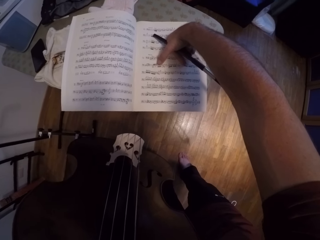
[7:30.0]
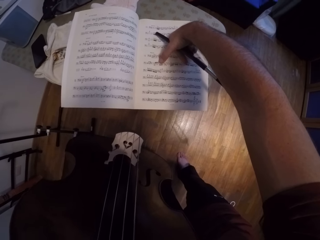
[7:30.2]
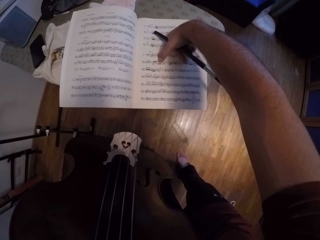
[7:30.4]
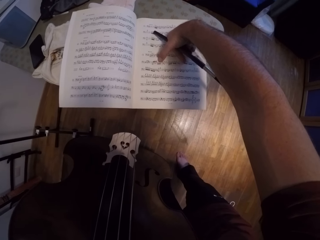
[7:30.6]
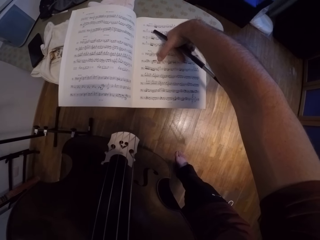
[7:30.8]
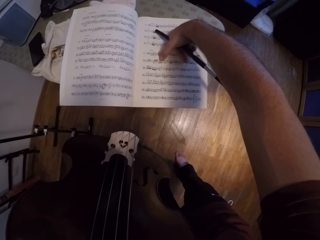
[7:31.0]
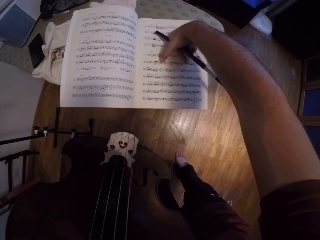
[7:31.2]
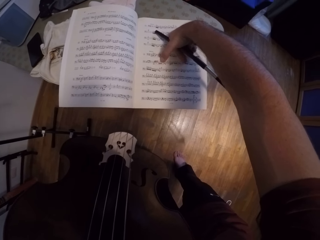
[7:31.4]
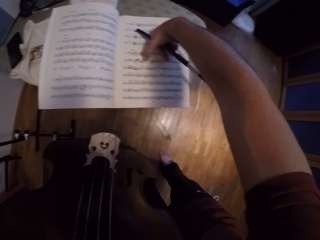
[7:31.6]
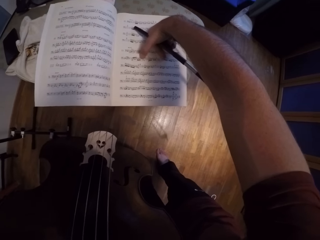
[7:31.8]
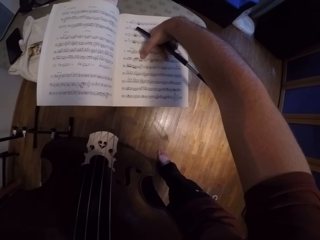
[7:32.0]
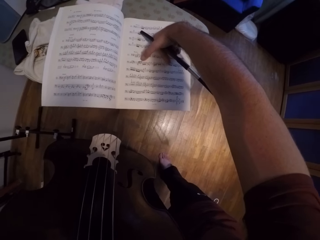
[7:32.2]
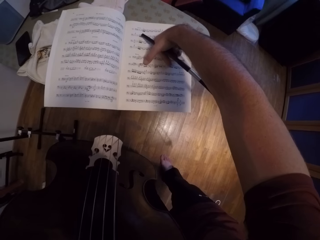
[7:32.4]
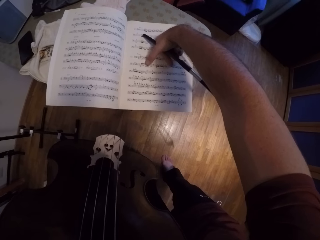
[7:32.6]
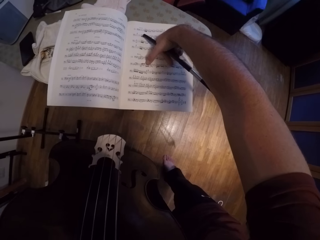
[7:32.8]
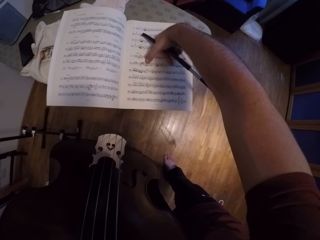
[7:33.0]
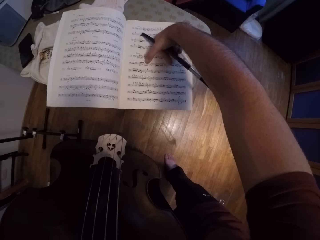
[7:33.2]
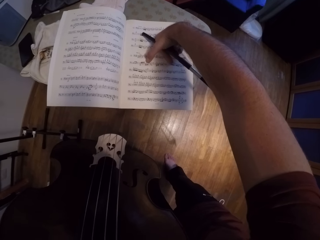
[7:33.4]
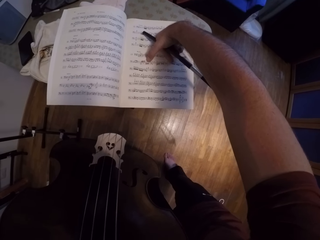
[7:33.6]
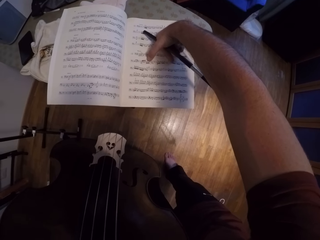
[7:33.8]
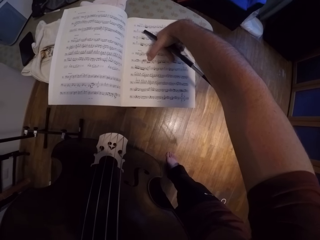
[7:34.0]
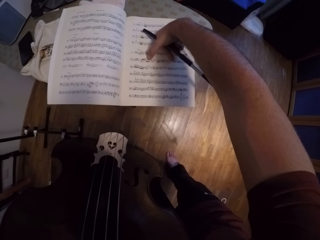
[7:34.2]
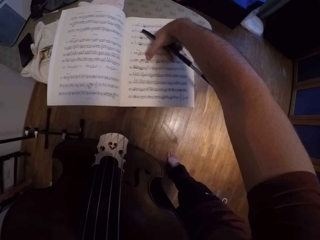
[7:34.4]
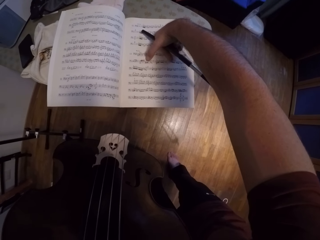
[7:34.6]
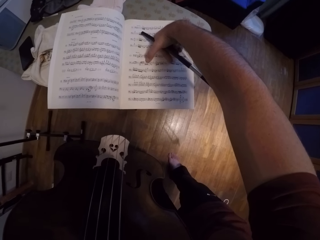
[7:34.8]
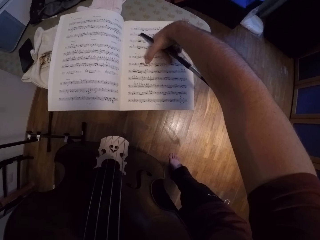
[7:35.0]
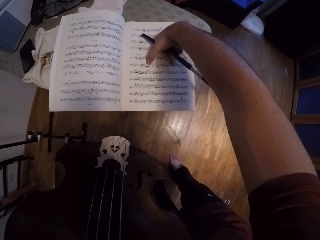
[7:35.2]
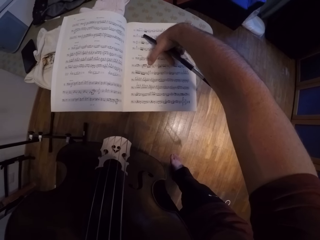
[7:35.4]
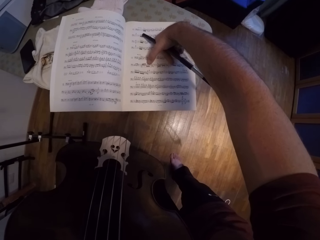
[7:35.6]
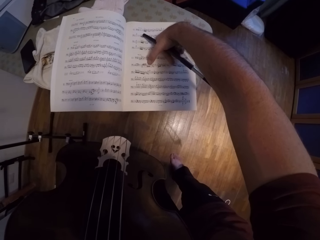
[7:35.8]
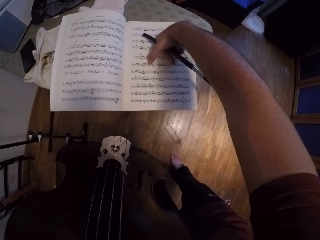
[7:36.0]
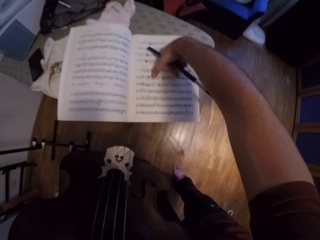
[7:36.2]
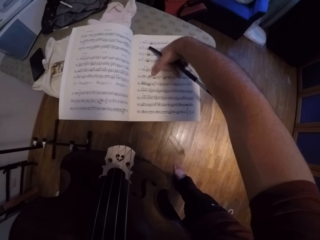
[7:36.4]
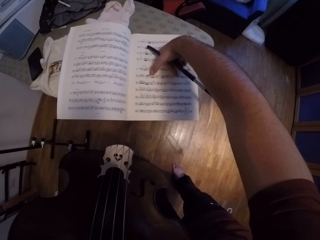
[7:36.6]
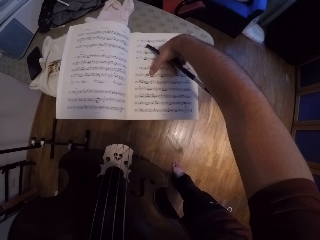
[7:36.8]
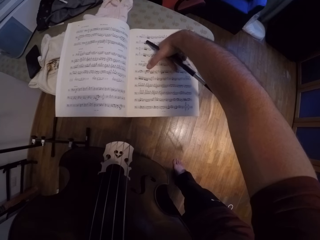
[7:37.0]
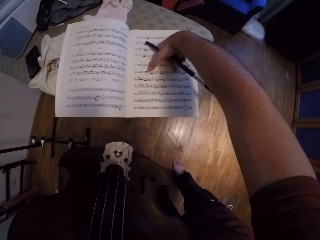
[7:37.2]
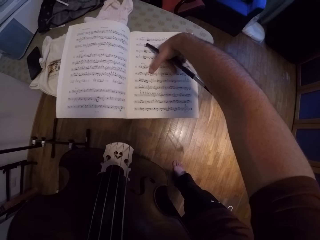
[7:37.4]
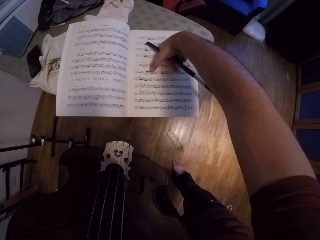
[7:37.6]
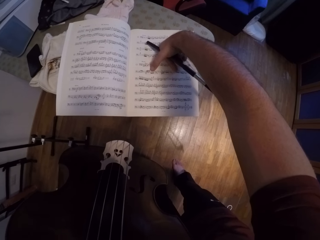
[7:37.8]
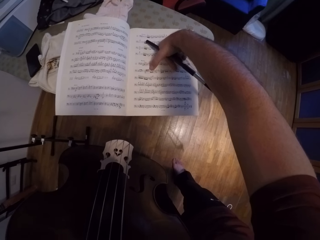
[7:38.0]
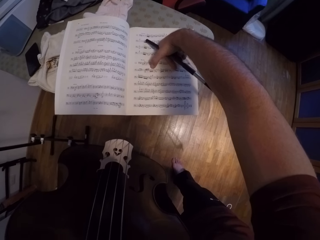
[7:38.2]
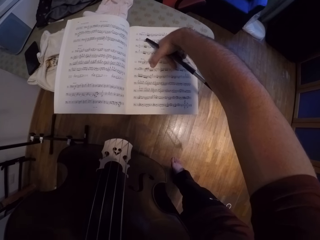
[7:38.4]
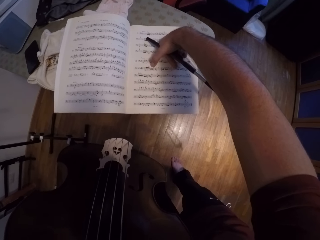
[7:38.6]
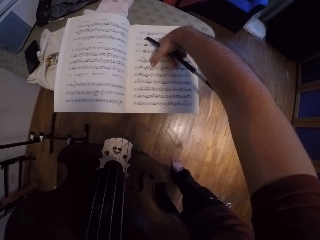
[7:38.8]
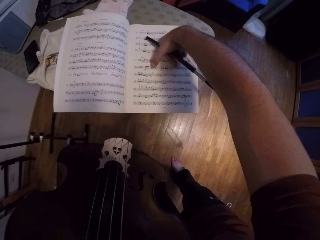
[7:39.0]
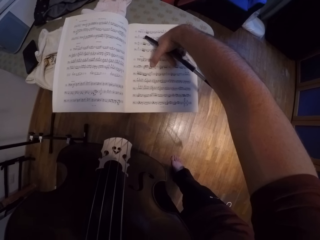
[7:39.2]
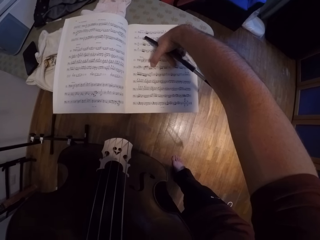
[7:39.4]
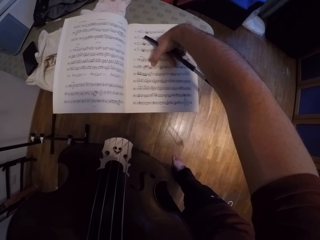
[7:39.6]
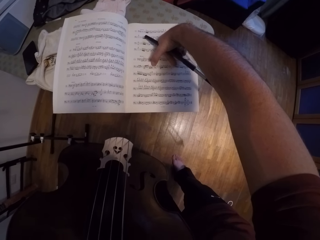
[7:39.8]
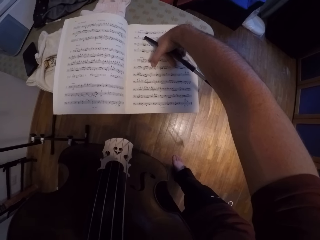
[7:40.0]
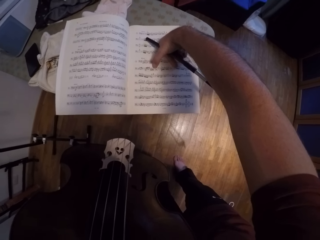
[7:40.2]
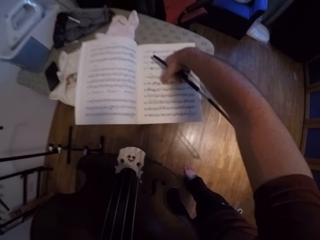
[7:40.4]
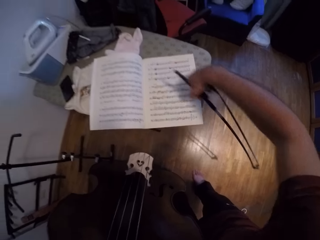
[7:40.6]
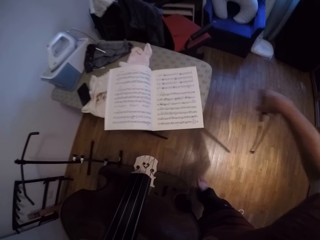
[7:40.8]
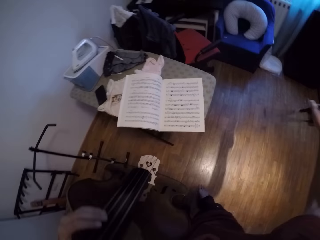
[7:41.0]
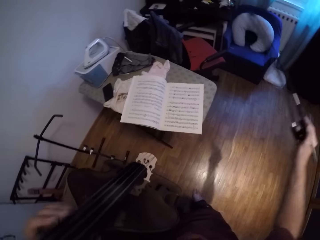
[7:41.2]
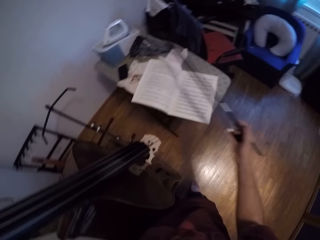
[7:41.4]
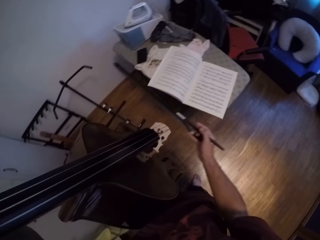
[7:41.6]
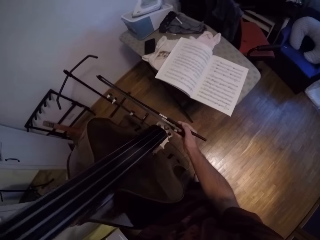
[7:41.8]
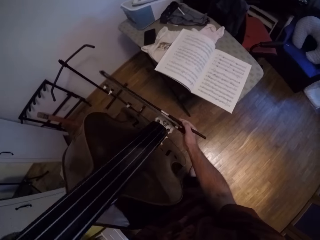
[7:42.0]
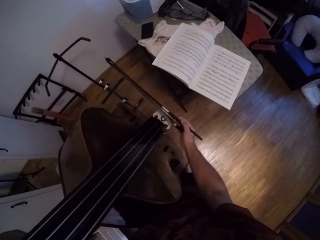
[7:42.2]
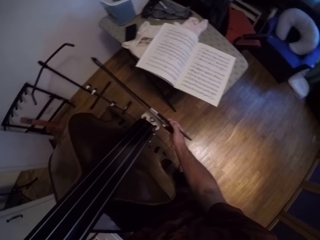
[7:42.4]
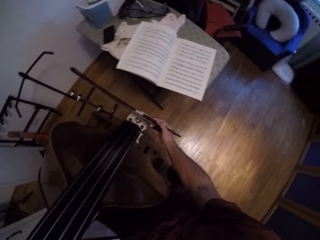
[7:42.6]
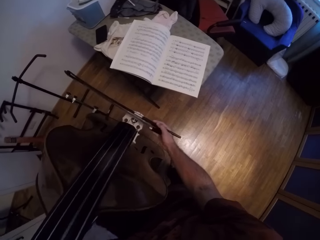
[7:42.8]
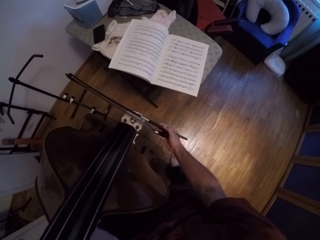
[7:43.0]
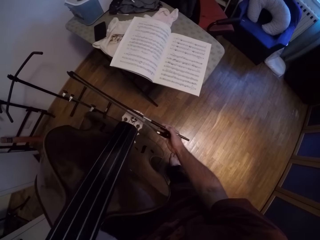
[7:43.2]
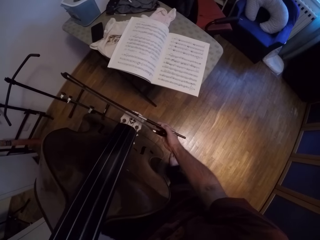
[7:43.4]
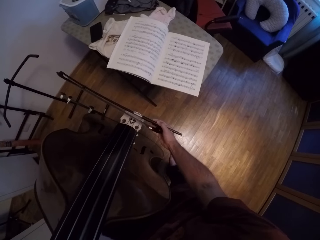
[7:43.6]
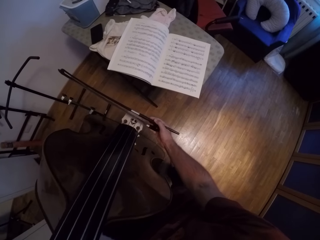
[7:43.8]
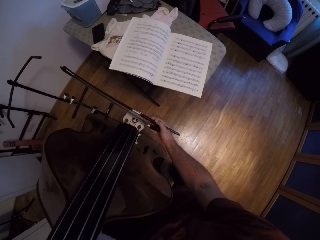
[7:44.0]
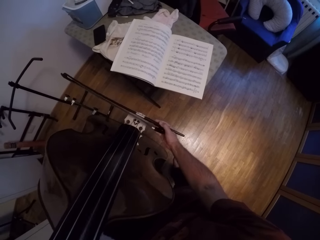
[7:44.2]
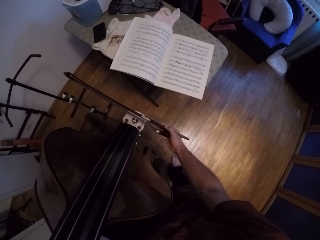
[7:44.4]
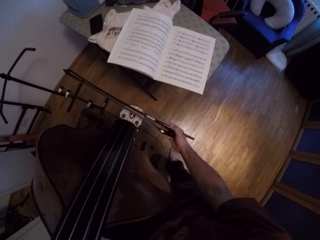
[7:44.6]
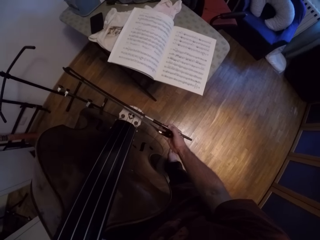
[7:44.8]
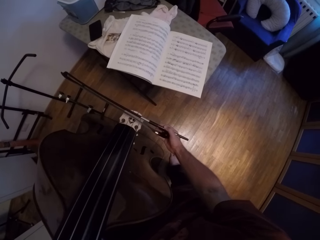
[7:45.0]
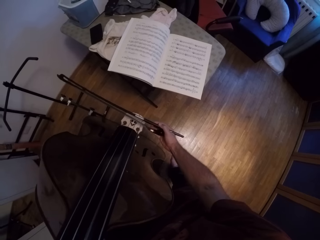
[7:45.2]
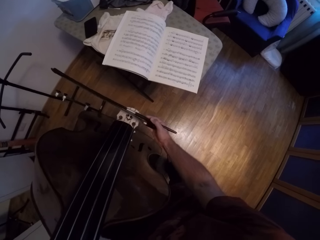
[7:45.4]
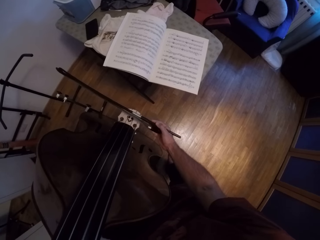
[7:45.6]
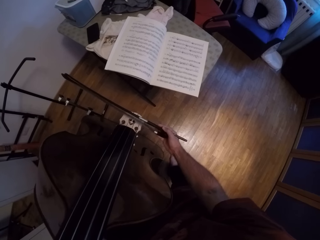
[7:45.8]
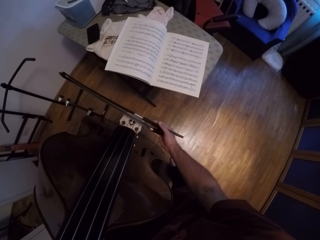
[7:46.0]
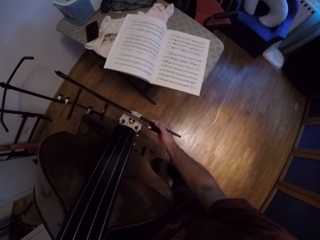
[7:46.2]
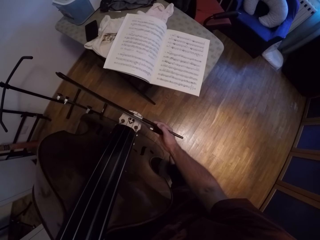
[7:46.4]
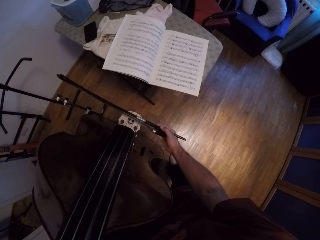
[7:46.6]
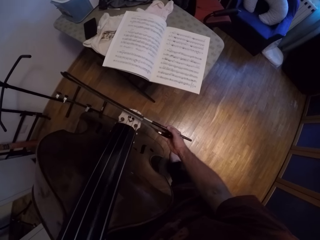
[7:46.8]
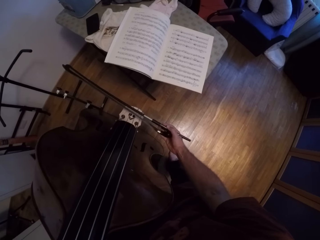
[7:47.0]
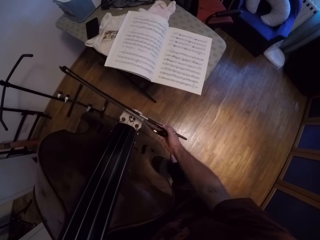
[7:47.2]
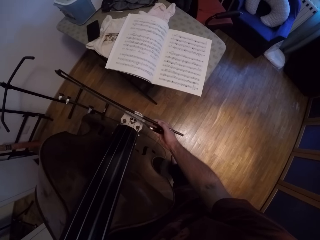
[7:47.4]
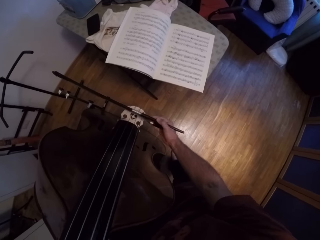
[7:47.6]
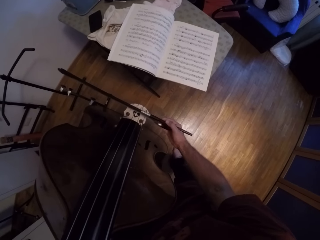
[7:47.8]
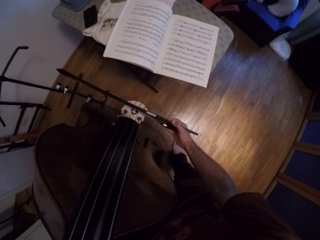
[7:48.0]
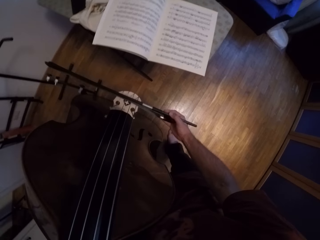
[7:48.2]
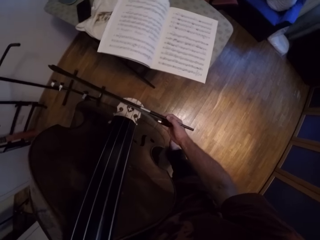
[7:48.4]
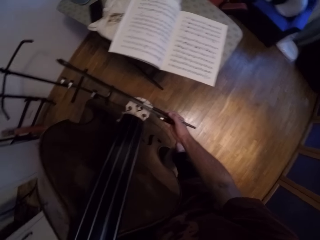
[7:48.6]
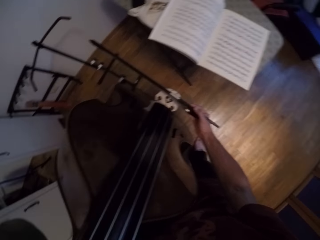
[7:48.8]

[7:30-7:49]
The camera wearer touches the book. He holds the Jules Pajeot on his right hand. He plays the violin.

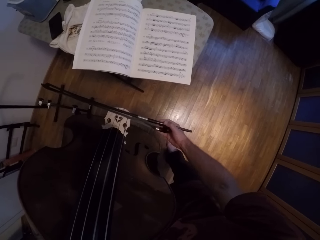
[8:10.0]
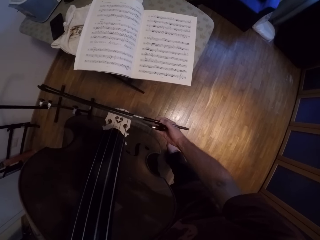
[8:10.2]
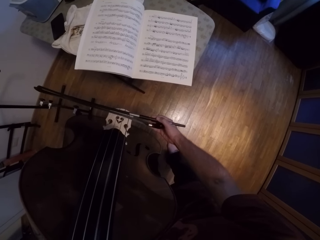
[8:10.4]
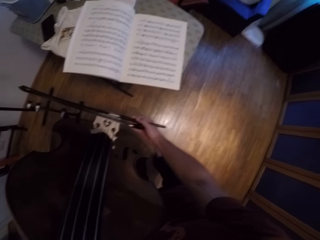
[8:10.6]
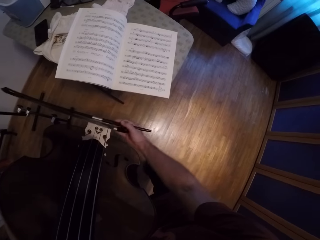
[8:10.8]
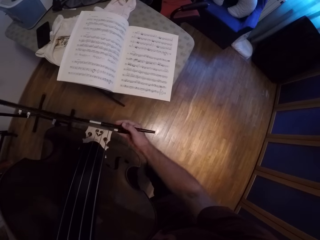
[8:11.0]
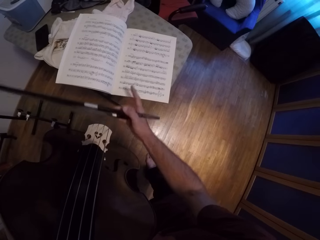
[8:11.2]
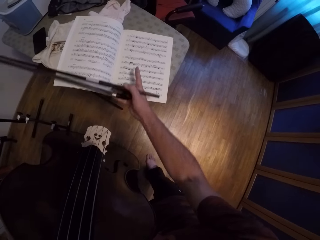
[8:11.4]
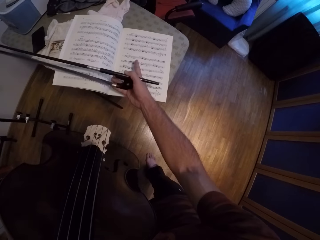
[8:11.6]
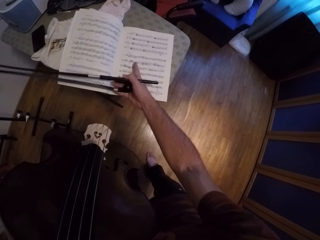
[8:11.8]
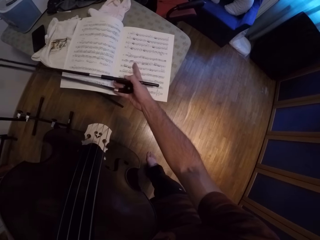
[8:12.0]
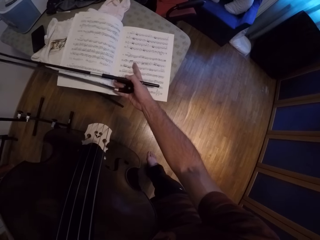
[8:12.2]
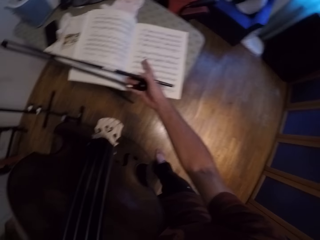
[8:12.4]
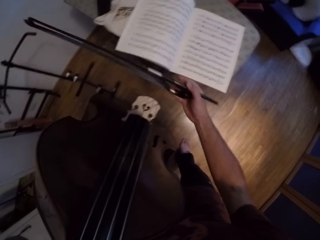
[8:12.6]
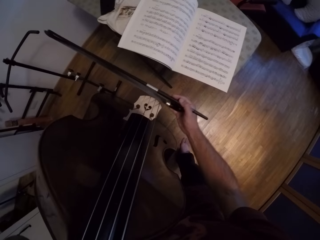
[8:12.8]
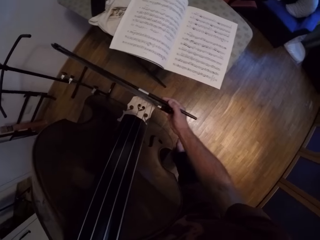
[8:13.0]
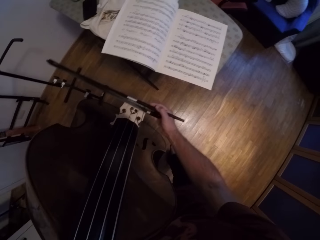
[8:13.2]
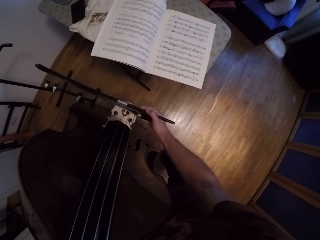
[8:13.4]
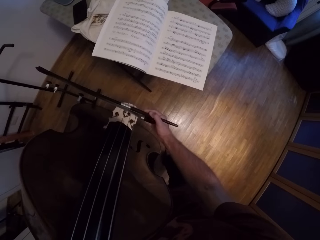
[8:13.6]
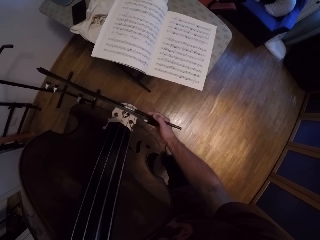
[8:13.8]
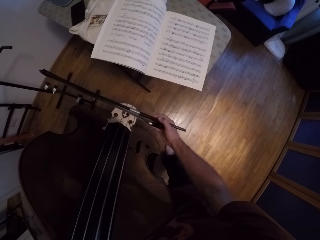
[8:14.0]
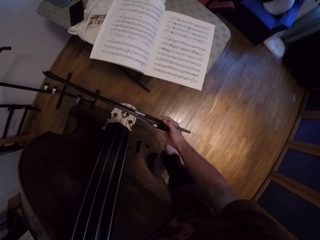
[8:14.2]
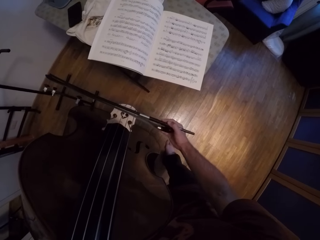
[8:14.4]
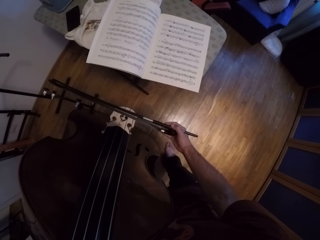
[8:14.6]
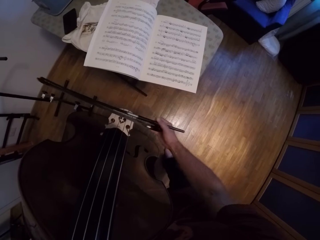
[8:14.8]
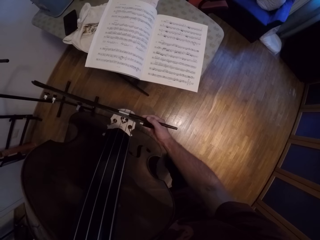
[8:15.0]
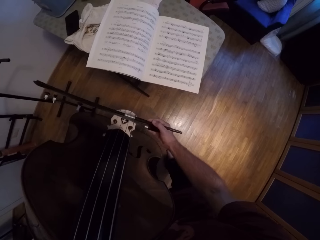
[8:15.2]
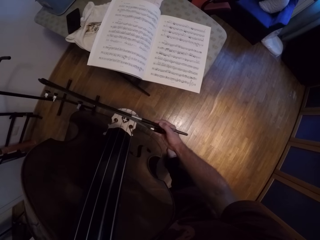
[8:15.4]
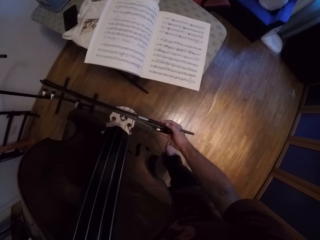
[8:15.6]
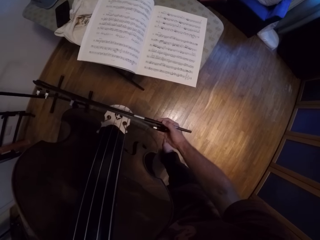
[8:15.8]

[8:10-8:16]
The camera wearer points at the book with his right hand. He looks at the book. He holds the Jules Pajeot on his right hand. He plays the double bass.
